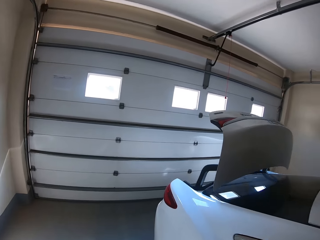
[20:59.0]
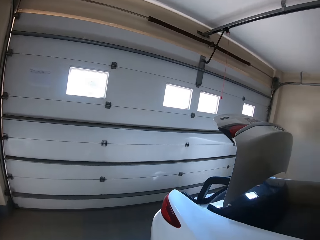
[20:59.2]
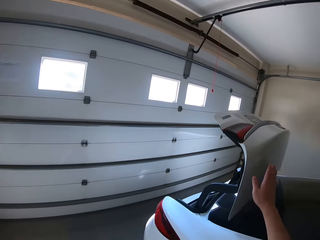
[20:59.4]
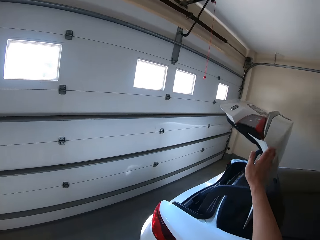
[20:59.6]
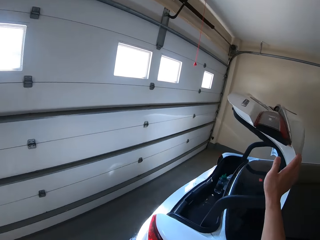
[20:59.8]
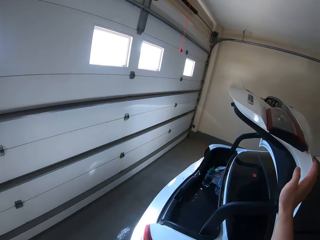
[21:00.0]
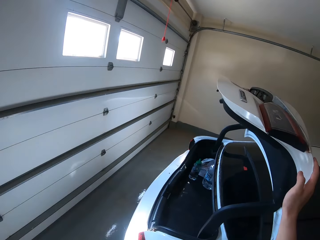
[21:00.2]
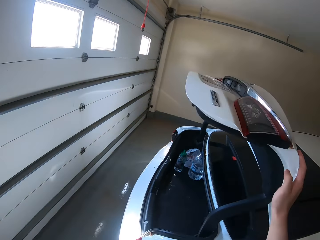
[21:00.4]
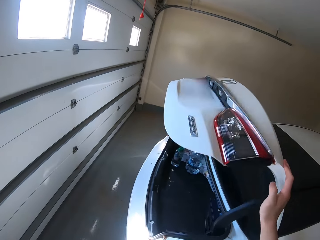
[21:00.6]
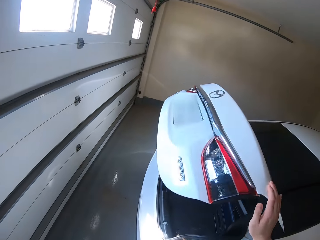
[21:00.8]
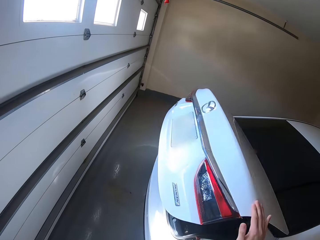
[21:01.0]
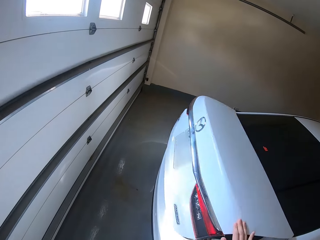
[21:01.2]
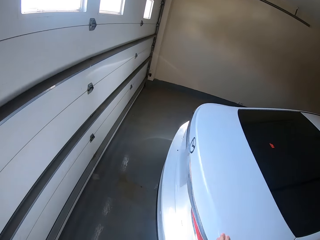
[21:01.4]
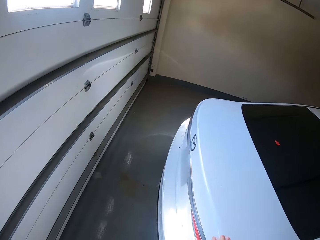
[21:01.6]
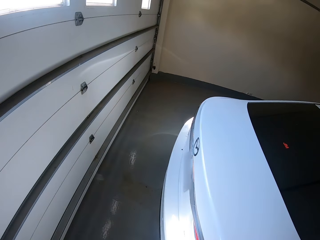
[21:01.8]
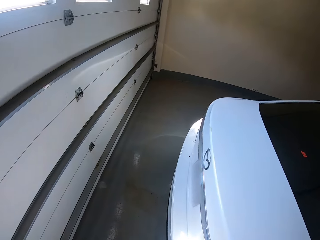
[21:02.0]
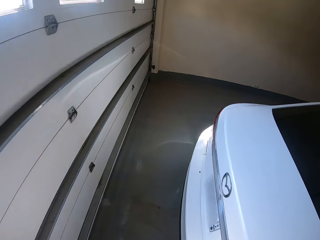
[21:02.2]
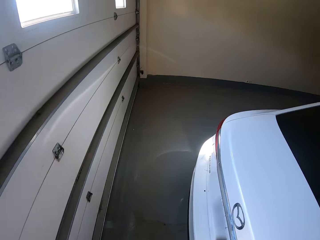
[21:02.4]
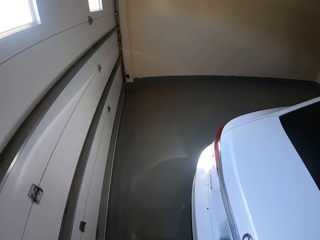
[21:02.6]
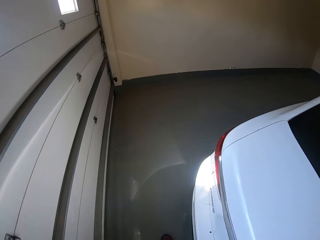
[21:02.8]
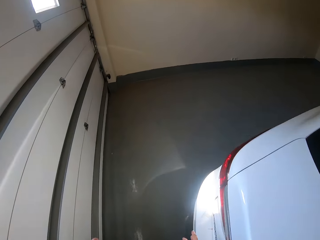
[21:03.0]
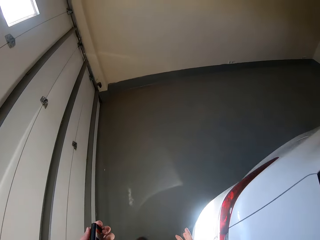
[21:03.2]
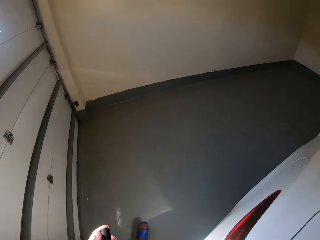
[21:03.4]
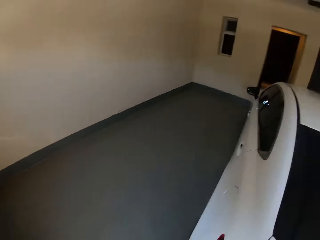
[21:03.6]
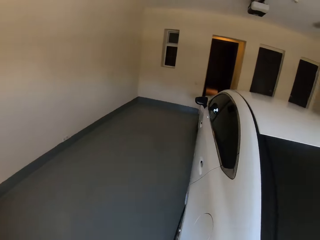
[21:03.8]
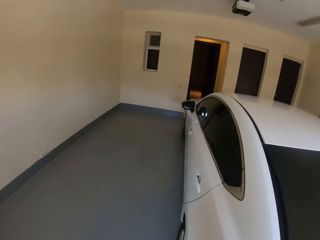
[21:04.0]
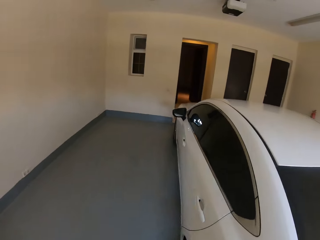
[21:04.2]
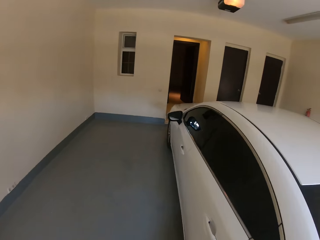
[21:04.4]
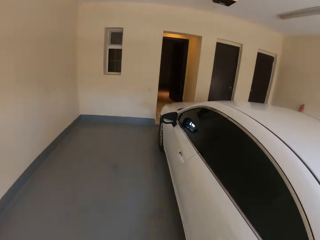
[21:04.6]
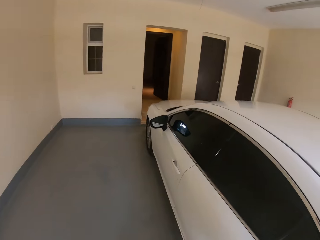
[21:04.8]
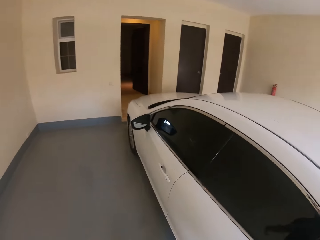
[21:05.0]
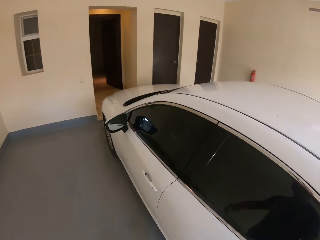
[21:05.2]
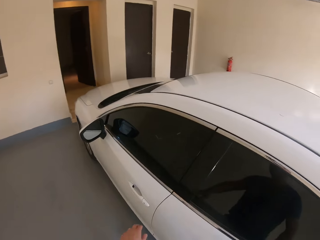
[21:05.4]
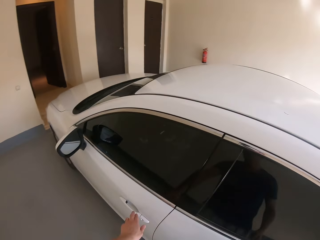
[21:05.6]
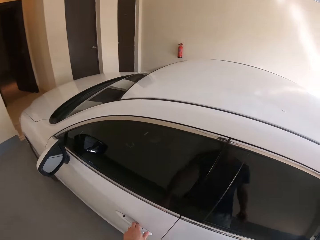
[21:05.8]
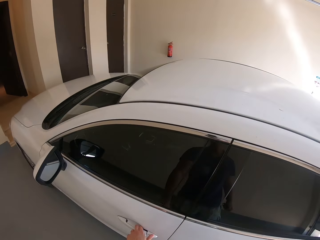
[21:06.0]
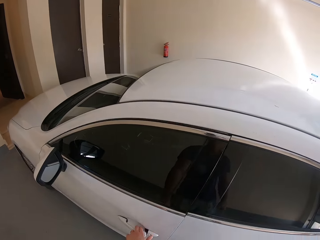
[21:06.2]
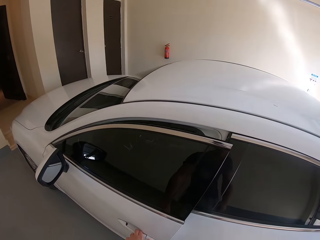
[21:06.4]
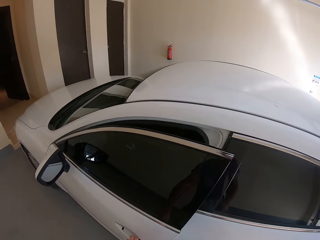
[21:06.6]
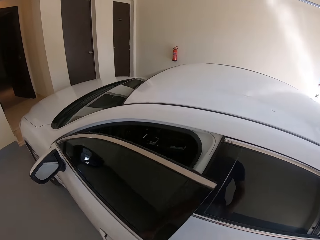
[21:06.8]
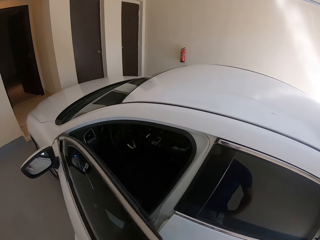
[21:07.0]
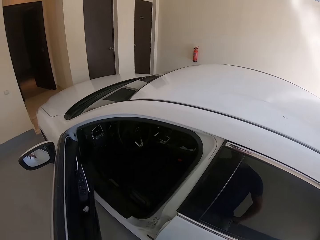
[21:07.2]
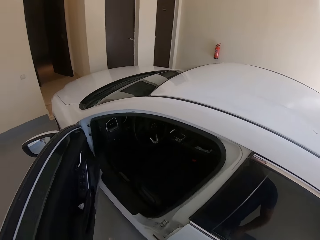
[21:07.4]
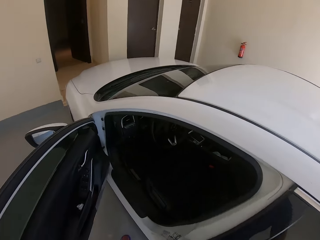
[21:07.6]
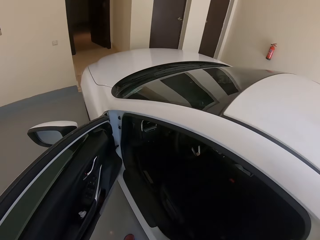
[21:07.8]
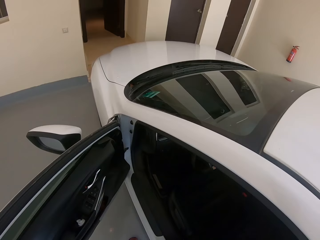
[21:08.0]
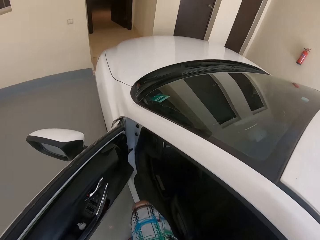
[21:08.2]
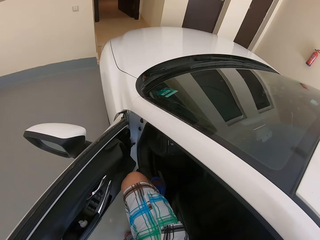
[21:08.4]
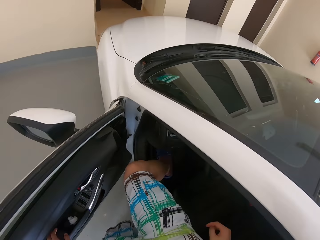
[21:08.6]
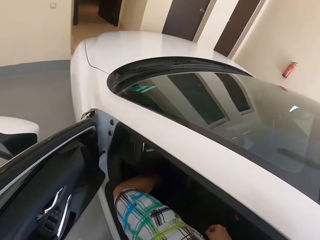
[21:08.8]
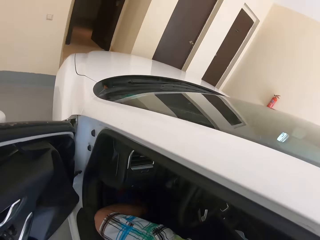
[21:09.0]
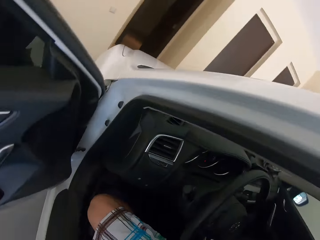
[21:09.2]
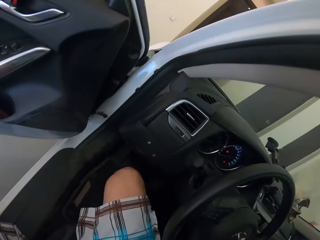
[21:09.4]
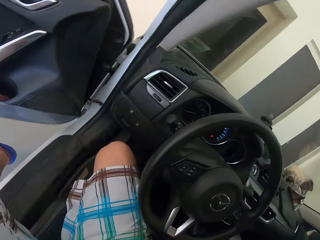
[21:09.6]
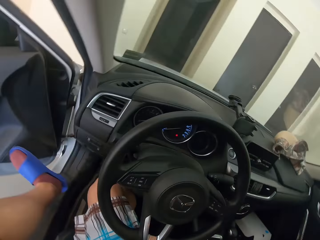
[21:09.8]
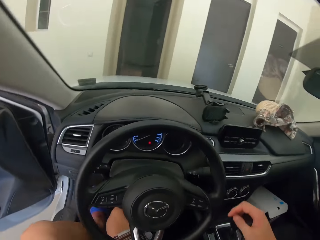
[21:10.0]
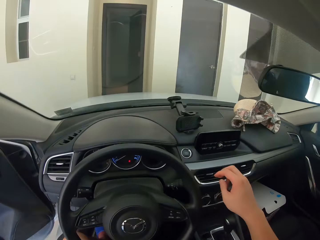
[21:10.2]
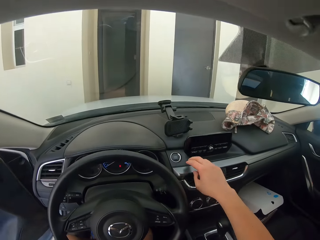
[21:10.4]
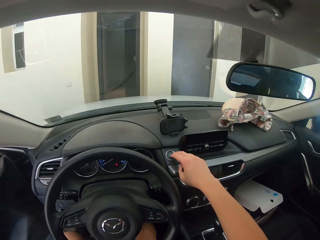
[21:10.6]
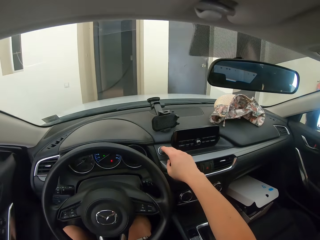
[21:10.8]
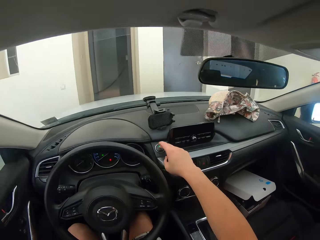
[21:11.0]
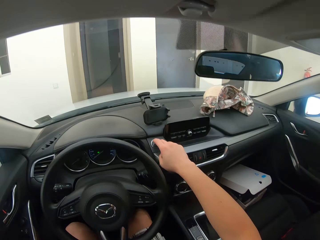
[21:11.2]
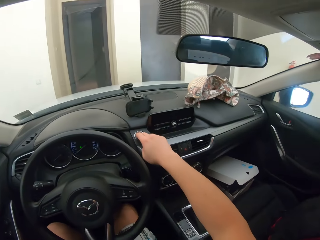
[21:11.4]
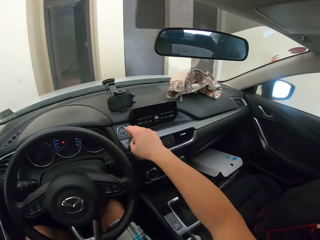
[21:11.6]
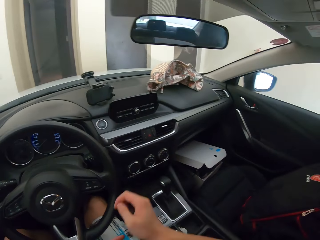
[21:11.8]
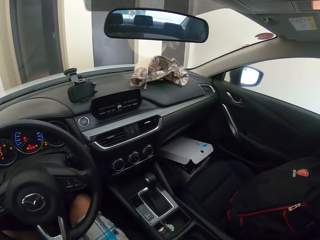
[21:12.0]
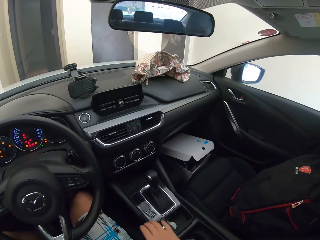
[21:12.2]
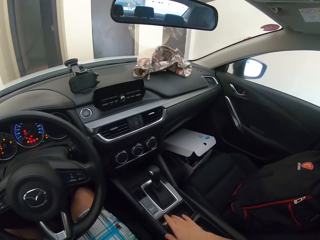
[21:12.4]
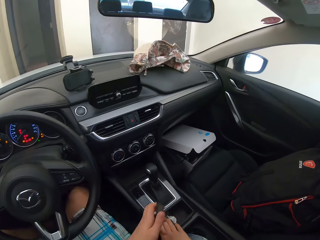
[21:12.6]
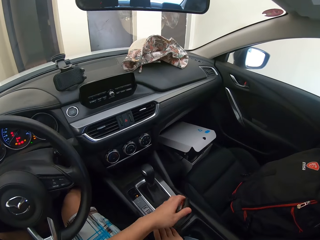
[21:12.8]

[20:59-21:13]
The camera wearer closes the boot of the car. They walk around the car. They open the door of the car. They get inside the car. They turn on the car.

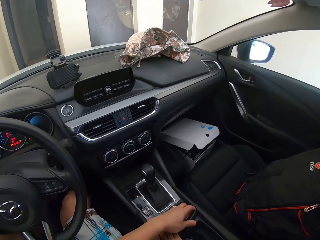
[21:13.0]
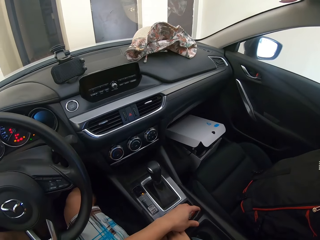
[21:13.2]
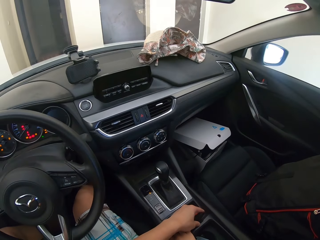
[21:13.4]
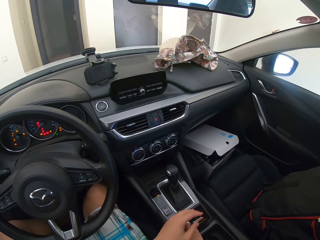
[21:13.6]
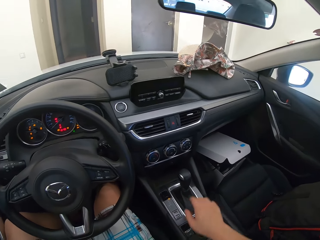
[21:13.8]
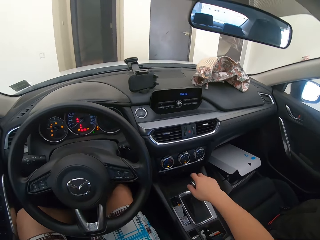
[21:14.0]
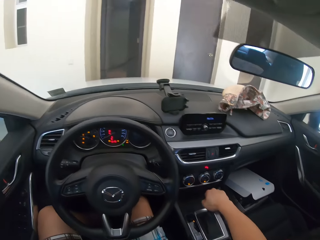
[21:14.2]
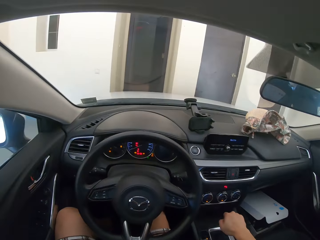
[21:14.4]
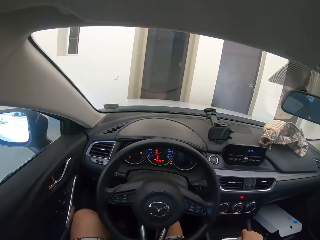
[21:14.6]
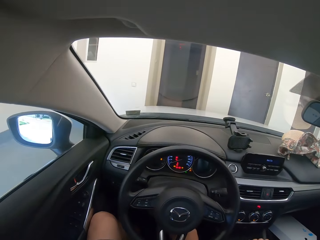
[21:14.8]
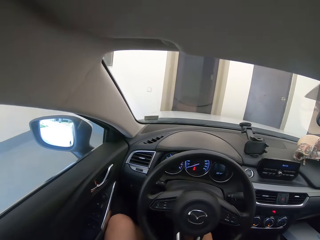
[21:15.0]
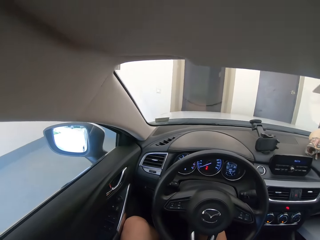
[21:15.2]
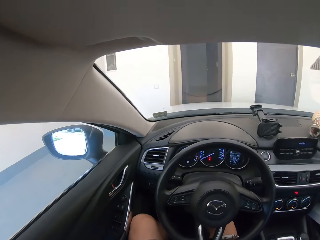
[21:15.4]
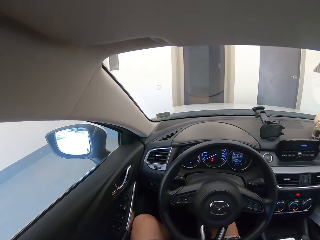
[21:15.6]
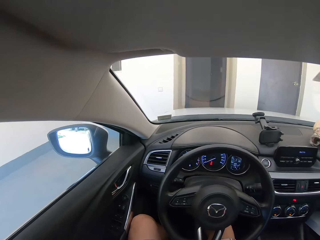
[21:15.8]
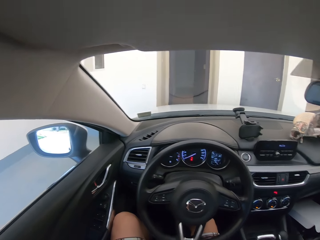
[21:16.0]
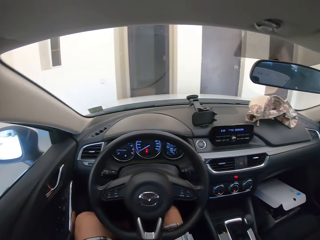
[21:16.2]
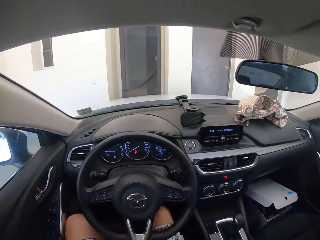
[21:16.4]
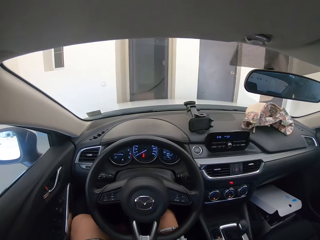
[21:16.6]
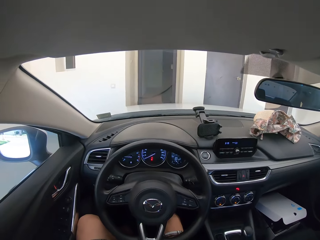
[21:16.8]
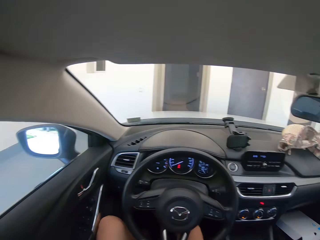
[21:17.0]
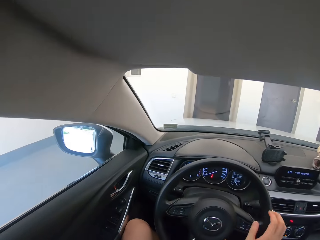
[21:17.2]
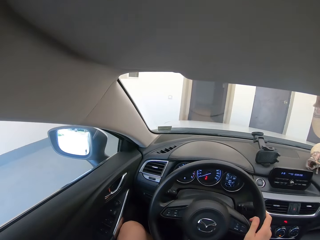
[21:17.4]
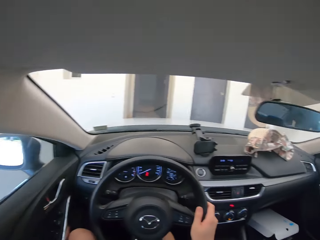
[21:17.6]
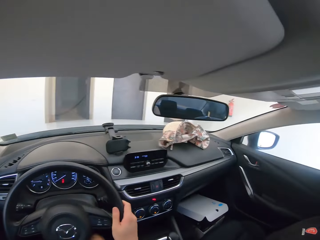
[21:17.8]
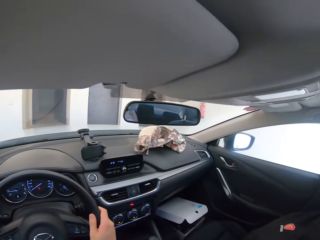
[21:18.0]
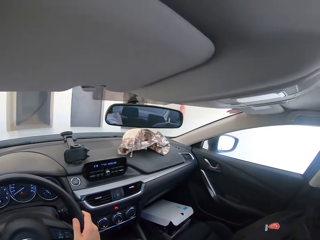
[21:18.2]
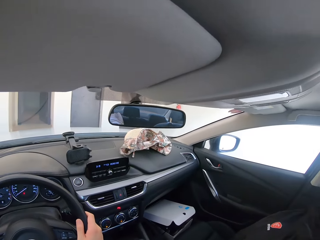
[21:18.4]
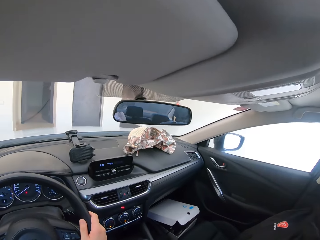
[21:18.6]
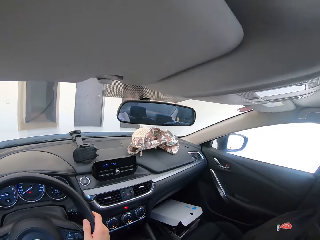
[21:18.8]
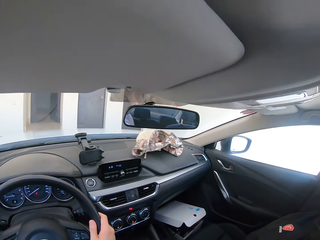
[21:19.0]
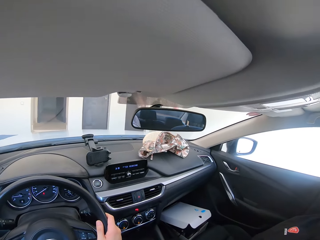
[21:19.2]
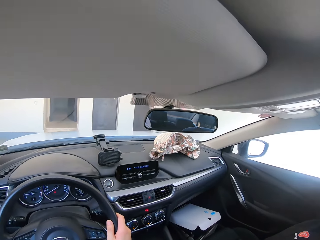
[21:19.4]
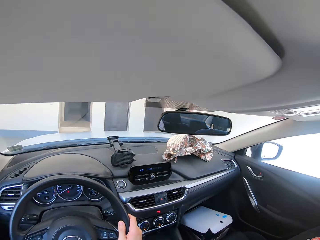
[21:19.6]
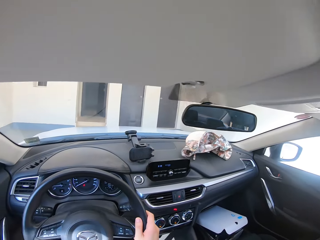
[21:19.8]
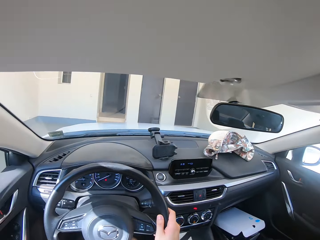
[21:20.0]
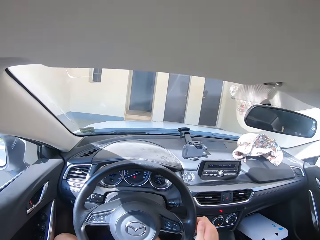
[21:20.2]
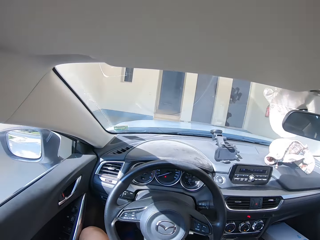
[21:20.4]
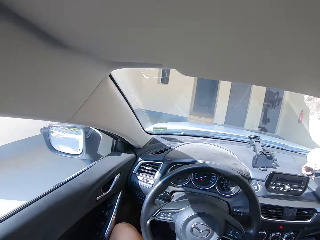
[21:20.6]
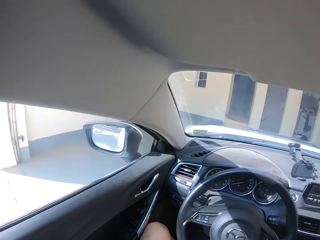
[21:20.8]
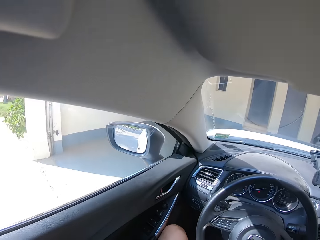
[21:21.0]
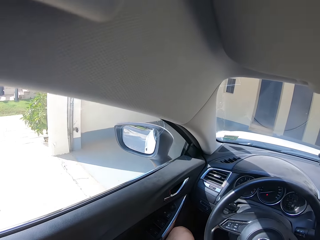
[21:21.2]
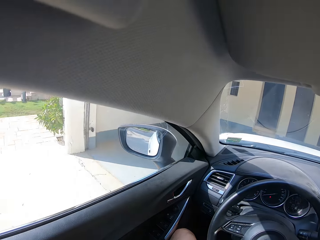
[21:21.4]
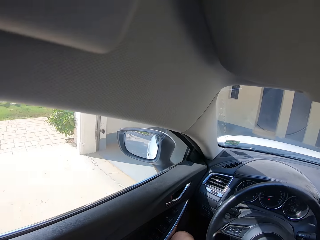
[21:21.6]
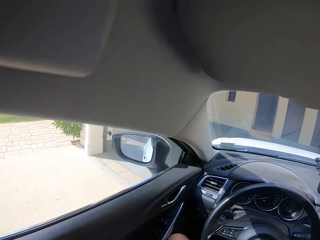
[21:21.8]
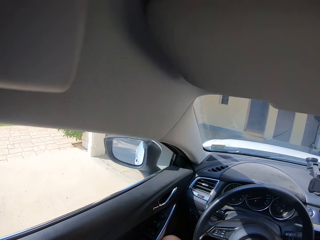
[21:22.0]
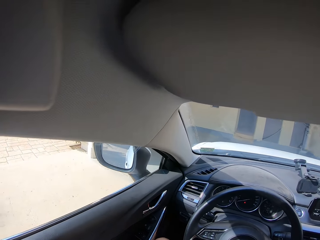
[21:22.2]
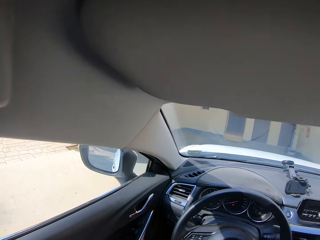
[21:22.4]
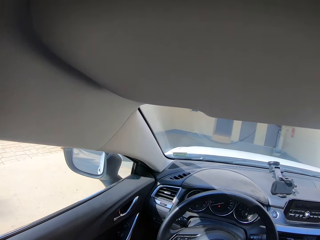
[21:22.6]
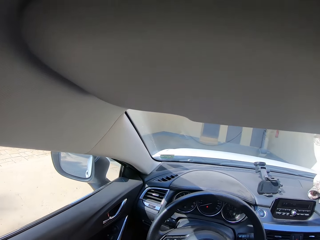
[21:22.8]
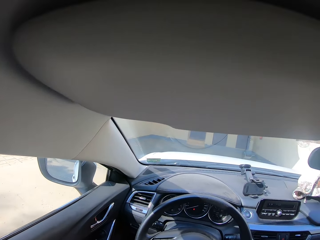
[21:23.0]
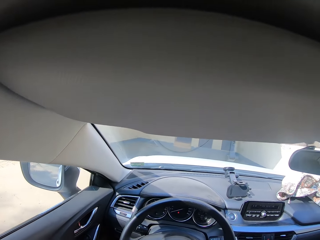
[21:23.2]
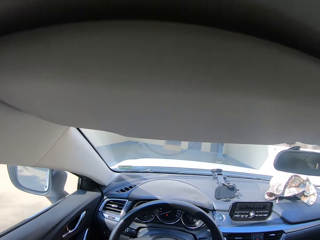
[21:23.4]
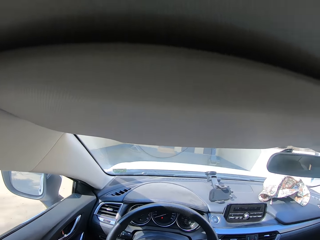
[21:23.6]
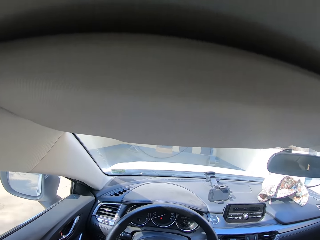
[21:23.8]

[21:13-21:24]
The camera wearer places the car keys in the car. They shift the car gear. They drive the car out of the garage.
